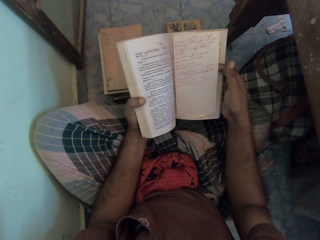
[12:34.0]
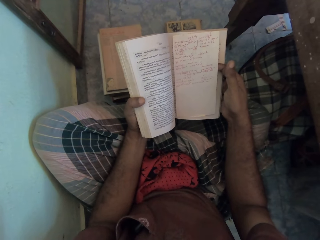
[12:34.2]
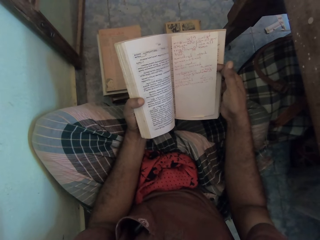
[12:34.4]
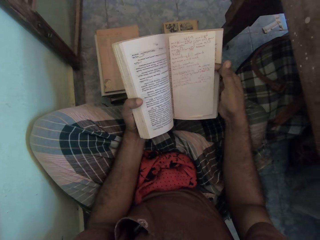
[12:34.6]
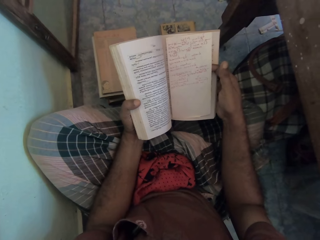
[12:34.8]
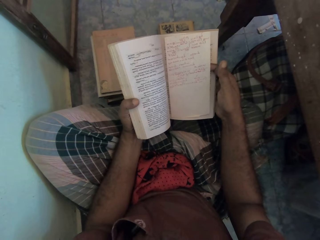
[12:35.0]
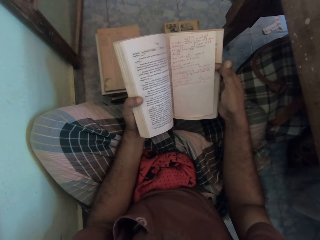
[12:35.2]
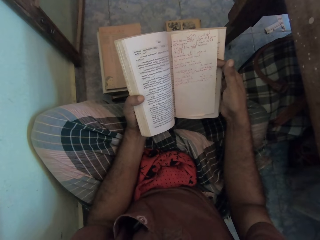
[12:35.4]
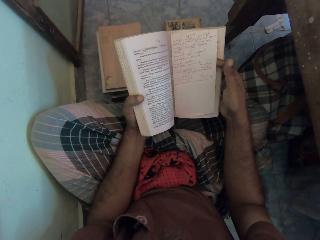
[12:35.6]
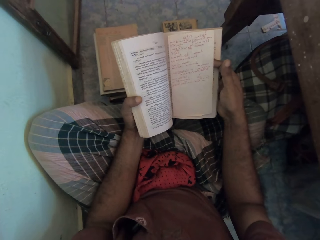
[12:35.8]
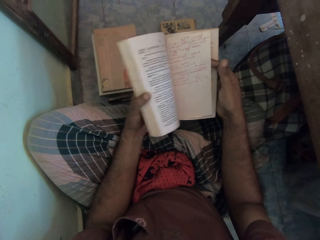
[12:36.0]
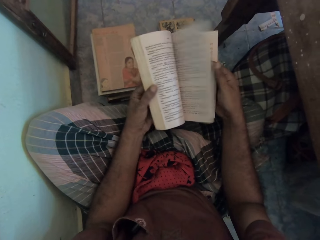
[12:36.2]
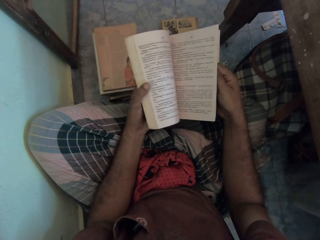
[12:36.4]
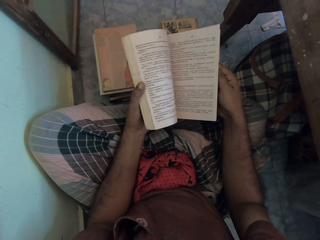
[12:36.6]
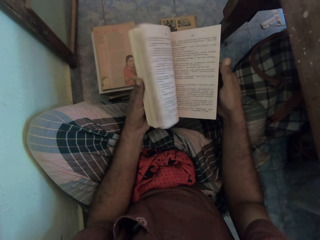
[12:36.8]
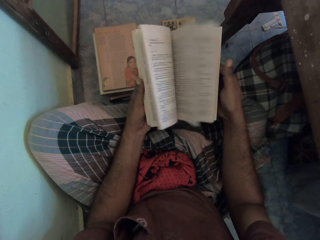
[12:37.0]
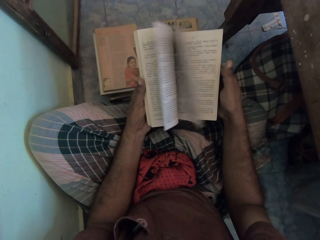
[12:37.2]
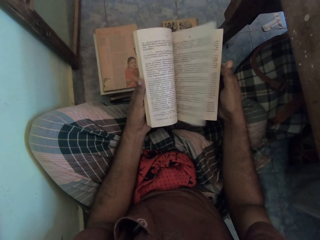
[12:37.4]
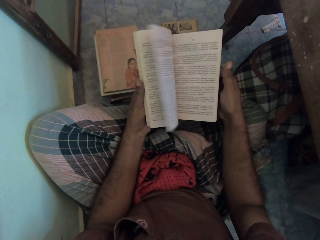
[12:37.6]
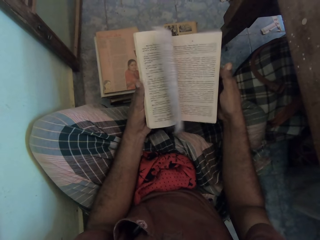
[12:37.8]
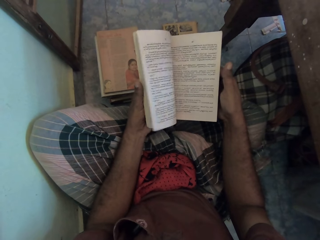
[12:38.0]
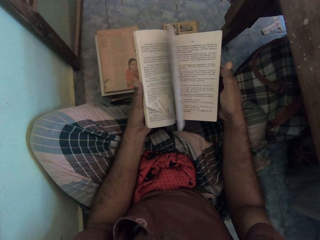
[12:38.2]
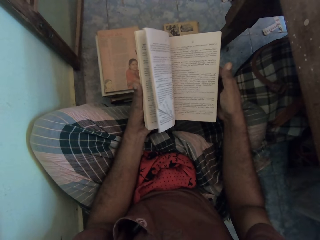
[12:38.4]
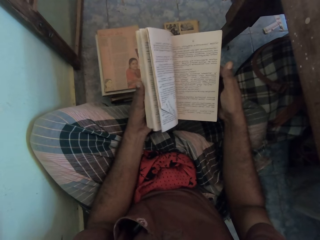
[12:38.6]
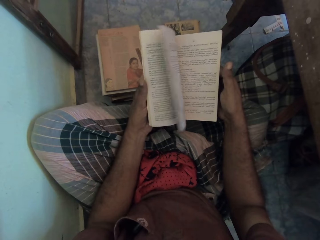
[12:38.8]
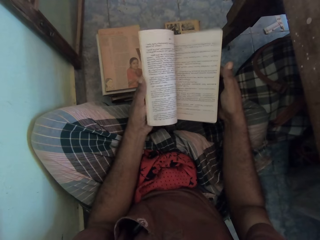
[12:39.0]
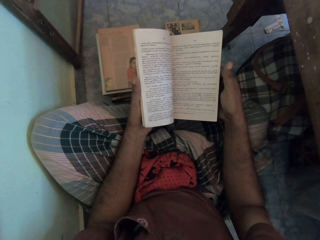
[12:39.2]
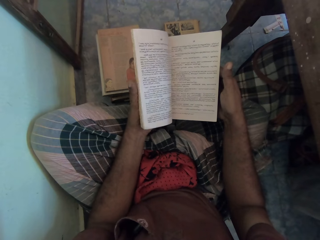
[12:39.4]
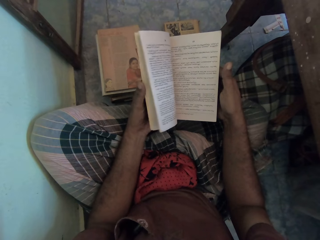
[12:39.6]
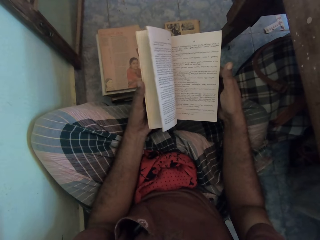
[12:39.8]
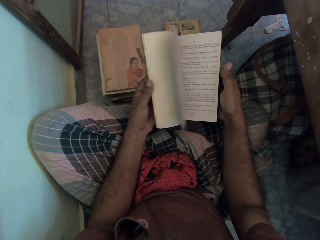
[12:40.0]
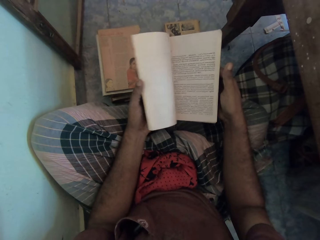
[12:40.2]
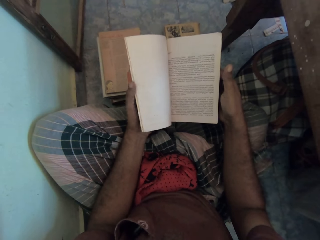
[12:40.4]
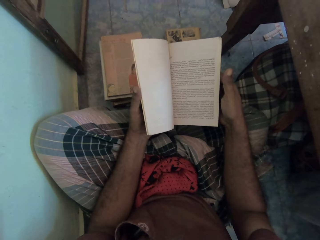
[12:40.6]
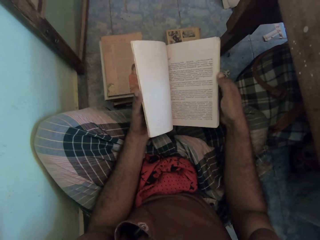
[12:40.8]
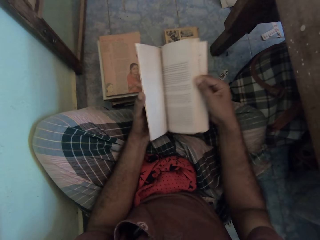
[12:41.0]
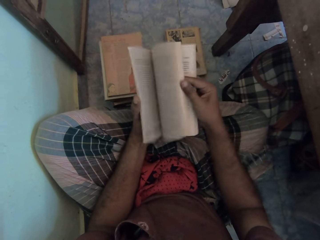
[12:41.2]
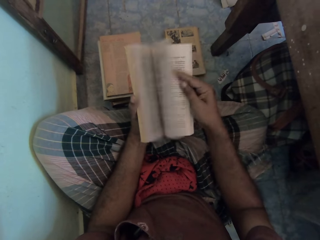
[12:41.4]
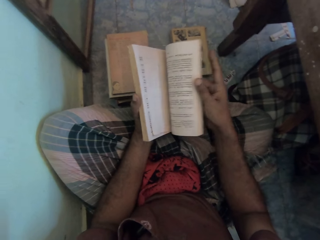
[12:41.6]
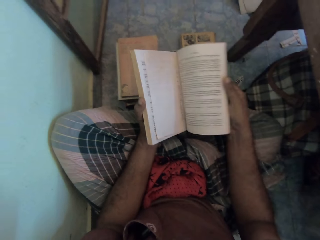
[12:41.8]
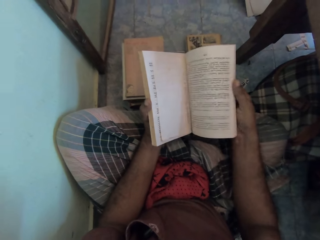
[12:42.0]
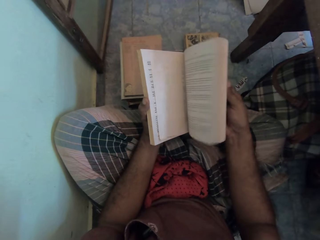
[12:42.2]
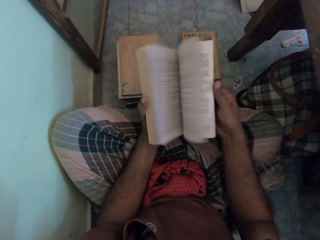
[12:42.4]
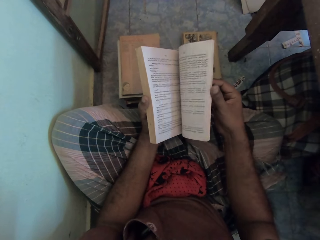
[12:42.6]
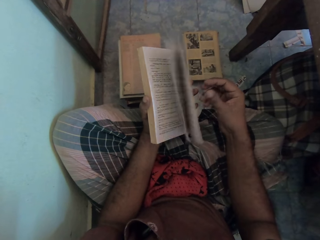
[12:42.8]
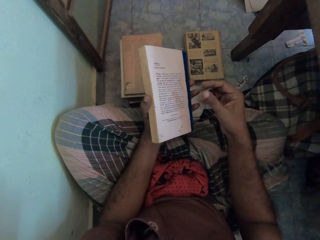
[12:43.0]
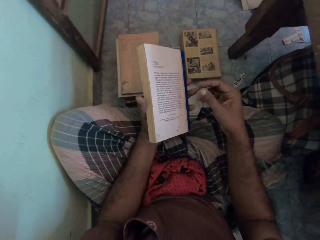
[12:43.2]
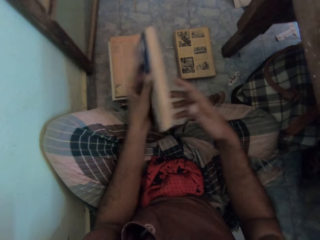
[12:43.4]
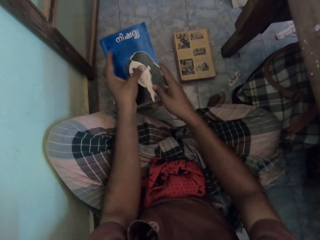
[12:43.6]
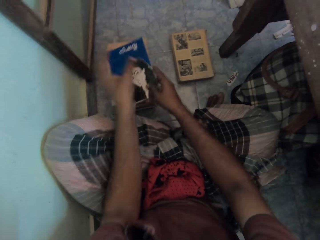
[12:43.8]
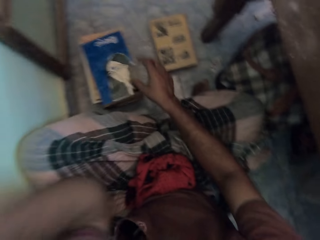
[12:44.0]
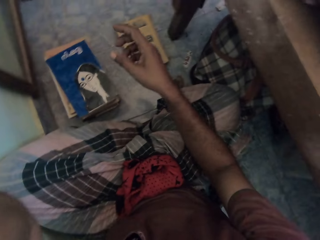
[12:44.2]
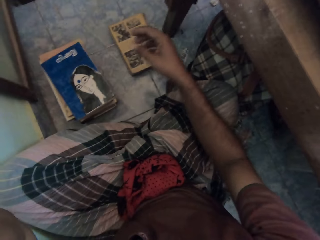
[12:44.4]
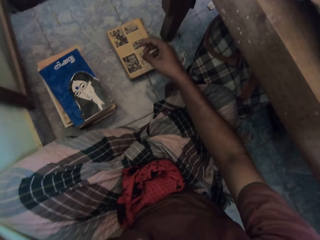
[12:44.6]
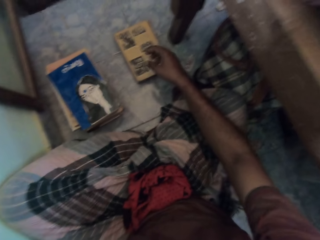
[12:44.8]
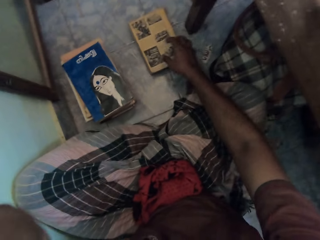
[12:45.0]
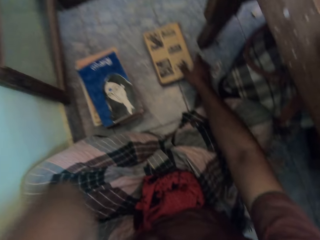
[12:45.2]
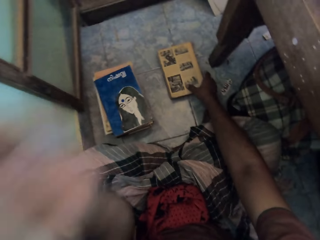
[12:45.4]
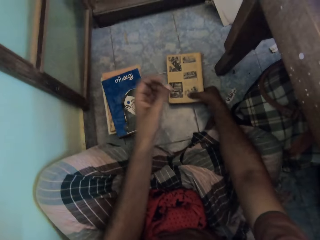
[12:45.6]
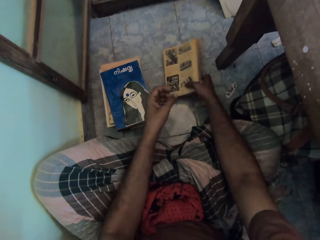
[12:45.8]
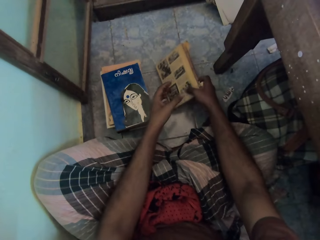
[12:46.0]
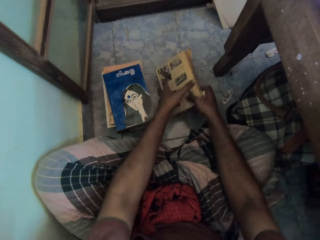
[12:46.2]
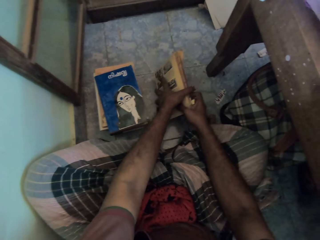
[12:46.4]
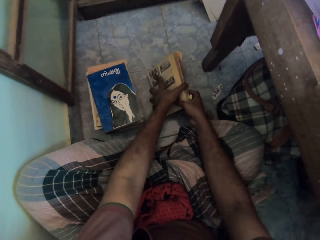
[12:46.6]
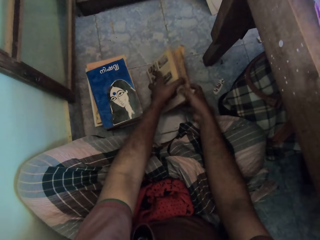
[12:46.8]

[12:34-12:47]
The camera wearer opens the pages in the book. He puts the book on the floor. He raises the left hand and touches his head. He picks the book from the floor.

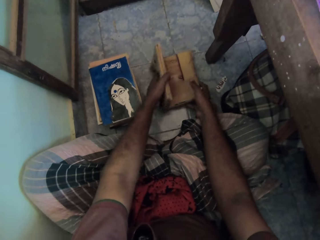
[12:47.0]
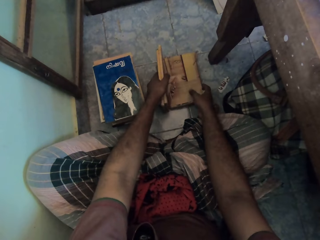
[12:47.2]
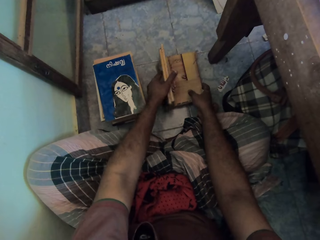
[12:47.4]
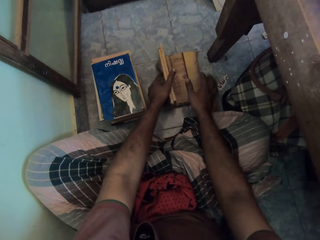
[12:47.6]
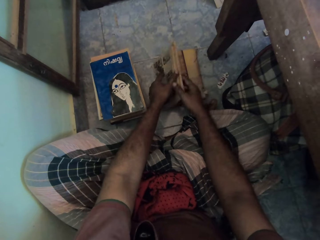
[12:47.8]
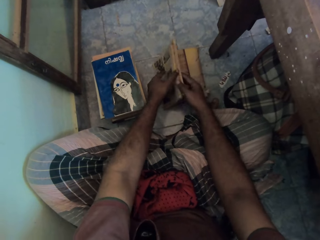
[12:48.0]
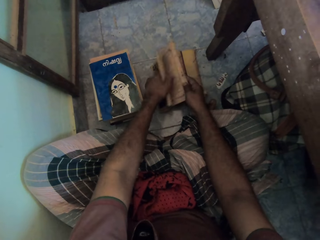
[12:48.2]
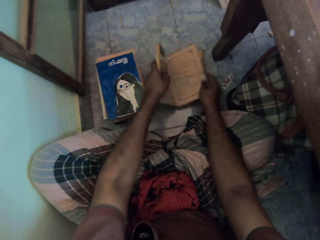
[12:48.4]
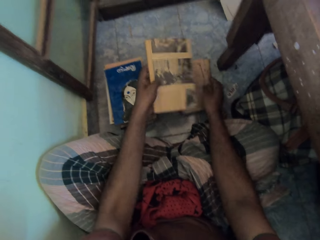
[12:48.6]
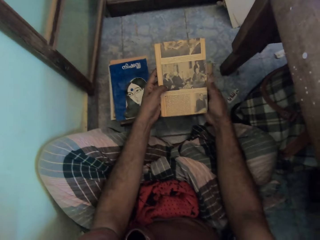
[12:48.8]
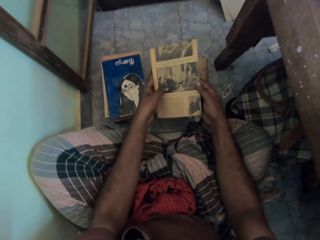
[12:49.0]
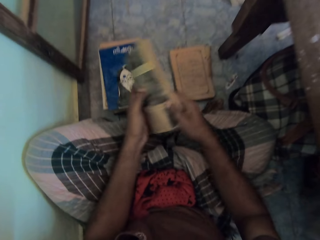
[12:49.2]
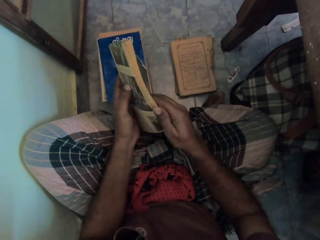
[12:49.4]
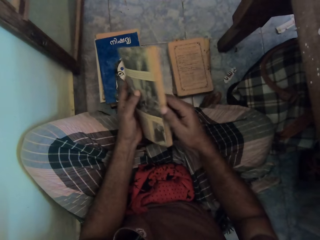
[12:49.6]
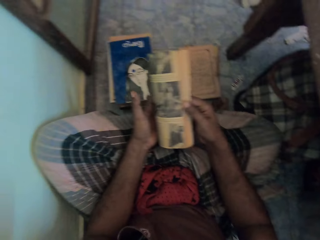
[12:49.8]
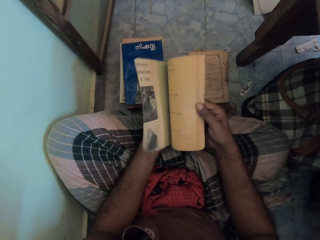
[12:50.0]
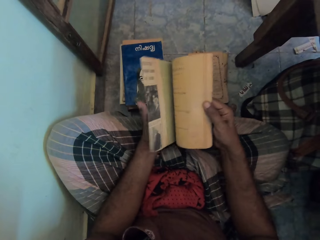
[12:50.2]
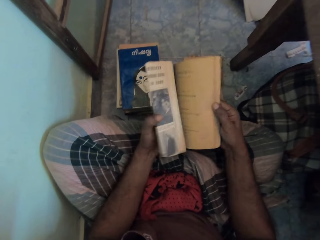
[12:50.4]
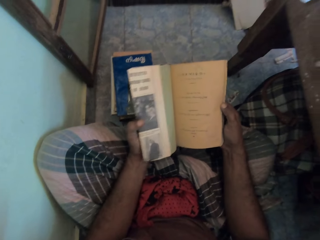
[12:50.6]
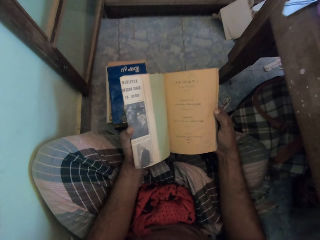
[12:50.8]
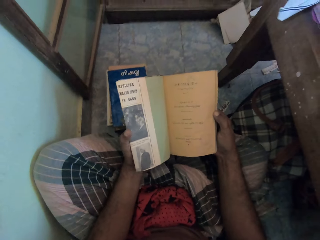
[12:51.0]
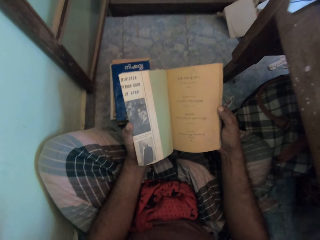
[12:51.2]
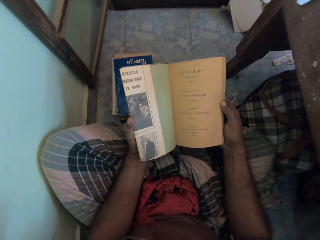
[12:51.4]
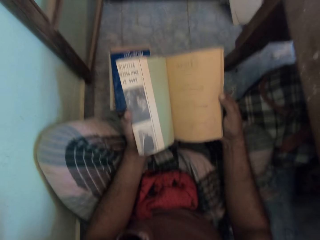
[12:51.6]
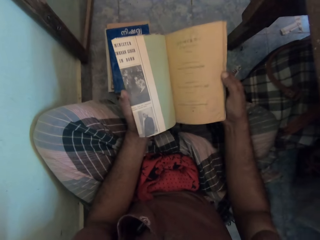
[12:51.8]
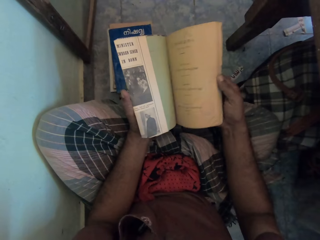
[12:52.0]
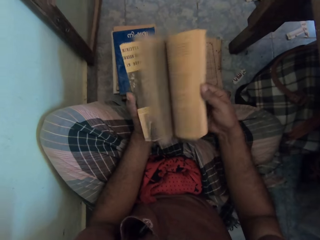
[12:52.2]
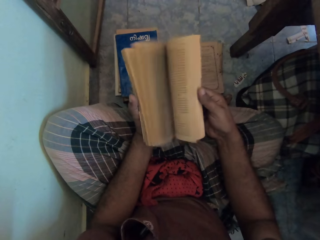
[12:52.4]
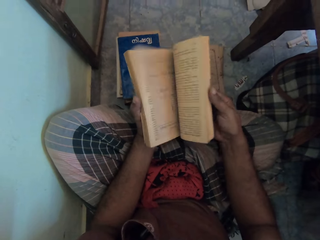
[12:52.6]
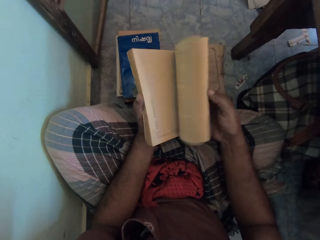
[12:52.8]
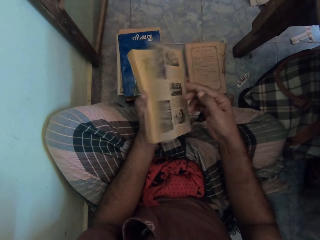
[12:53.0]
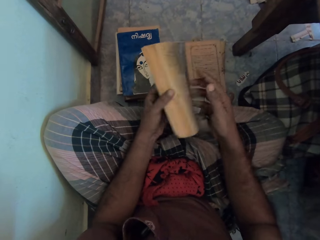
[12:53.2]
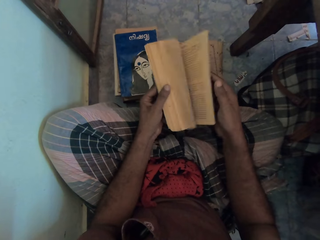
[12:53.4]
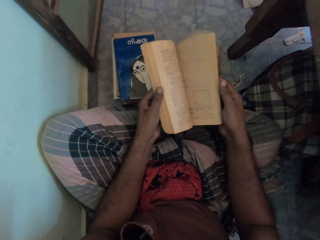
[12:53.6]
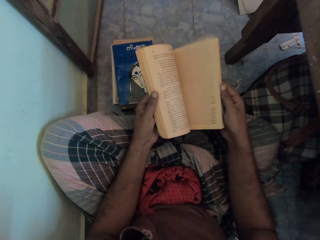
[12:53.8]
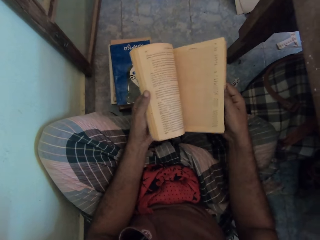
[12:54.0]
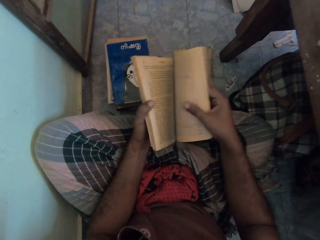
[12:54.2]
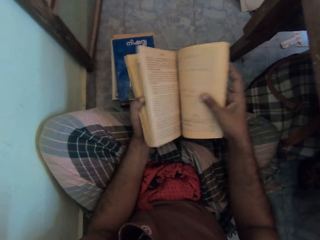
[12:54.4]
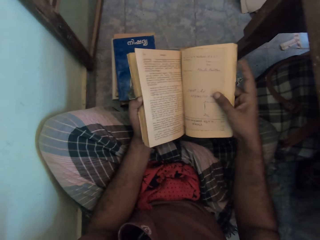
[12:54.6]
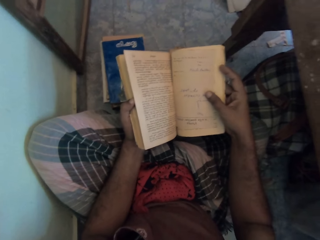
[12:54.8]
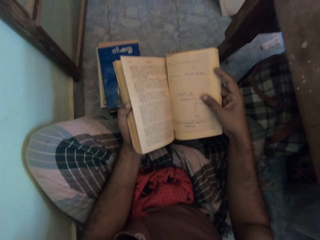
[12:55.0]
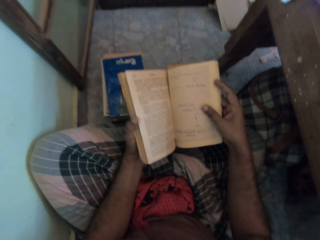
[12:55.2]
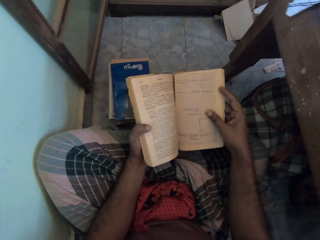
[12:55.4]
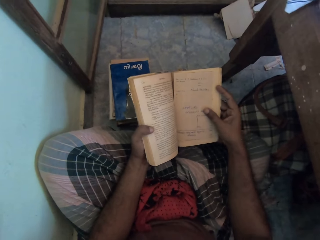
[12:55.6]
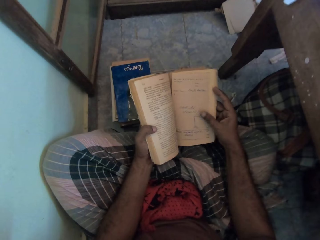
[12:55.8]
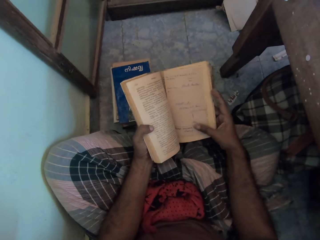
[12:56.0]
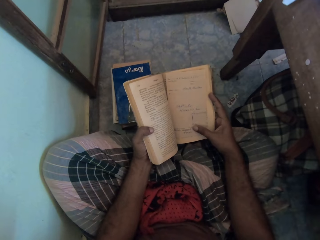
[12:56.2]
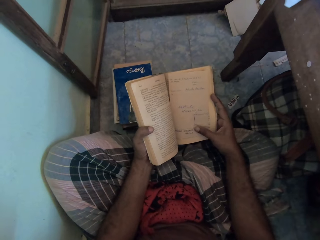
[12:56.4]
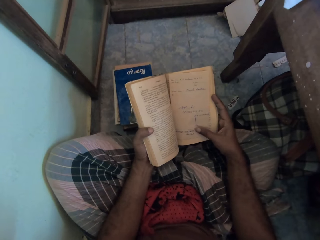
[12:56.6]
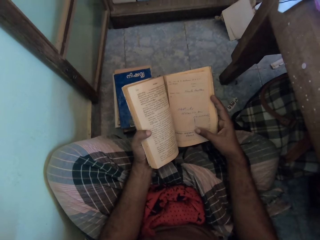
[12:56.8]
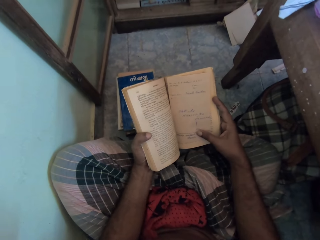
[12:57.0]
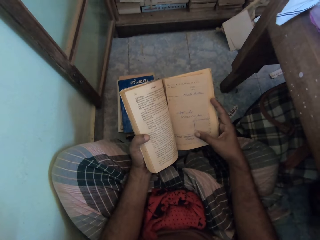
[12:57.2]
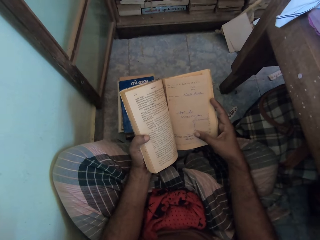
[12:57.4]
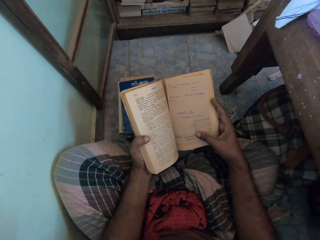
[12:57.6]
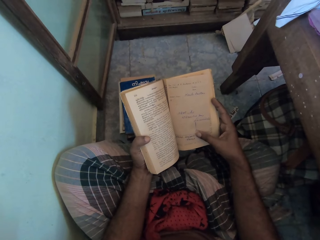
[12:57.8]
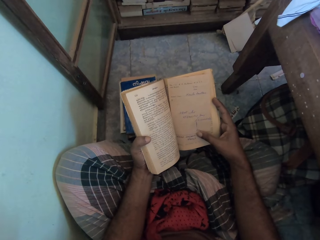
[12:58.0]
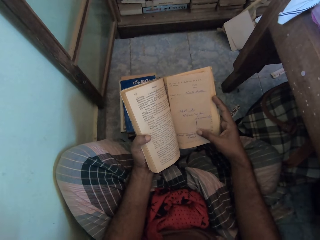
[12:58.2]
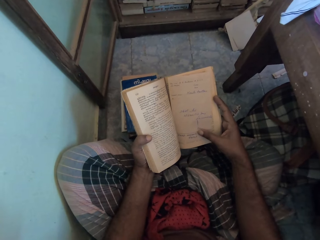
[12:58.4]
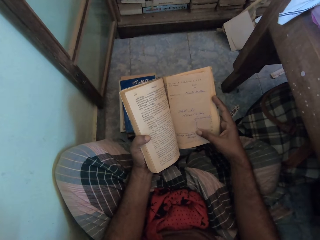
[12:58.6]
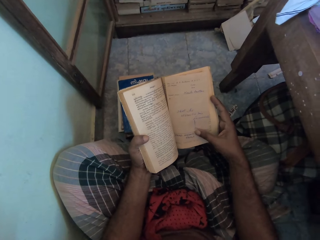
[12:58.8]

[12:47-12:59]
The camera wearer opens the book with the left hand. They pick part of the book. They open the pages in the book. They open the cover of the book. They hold the book. They read the book.
